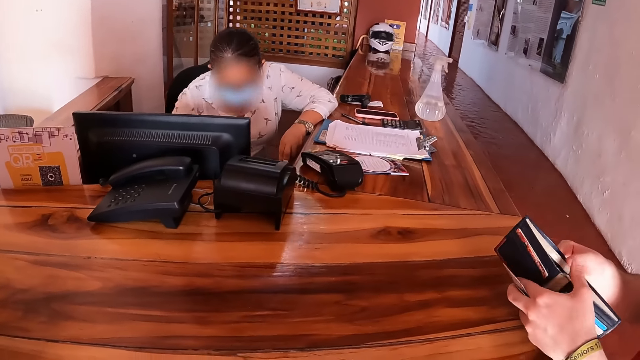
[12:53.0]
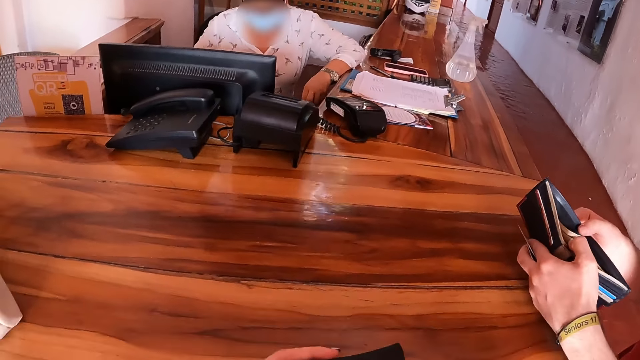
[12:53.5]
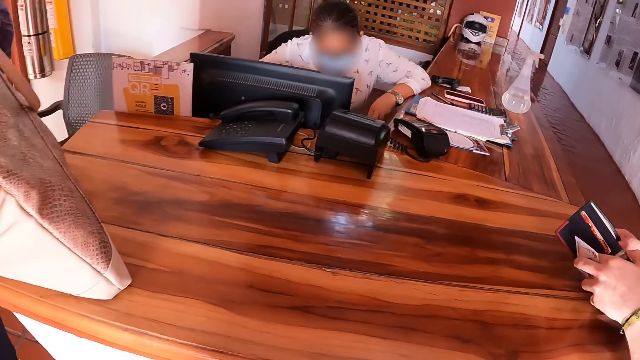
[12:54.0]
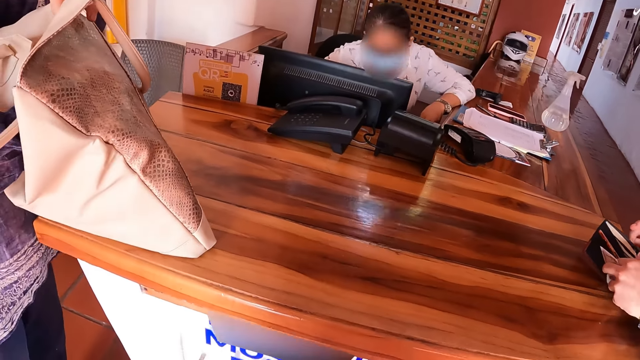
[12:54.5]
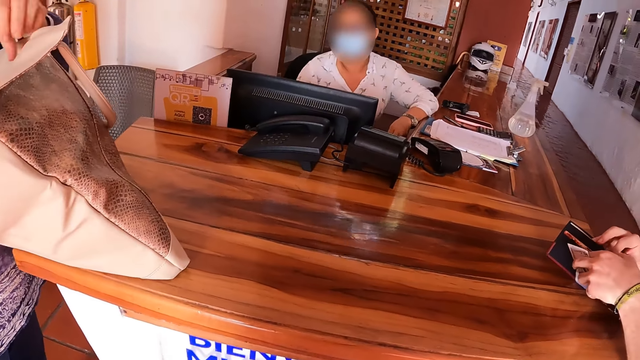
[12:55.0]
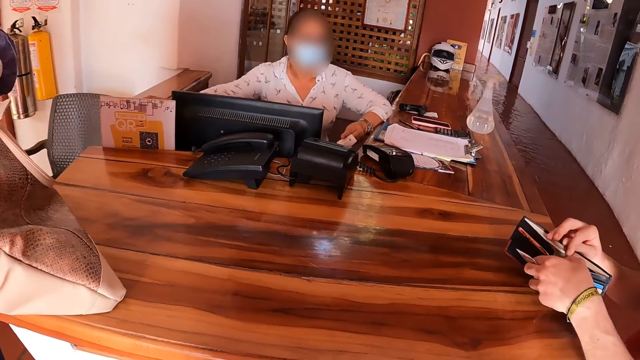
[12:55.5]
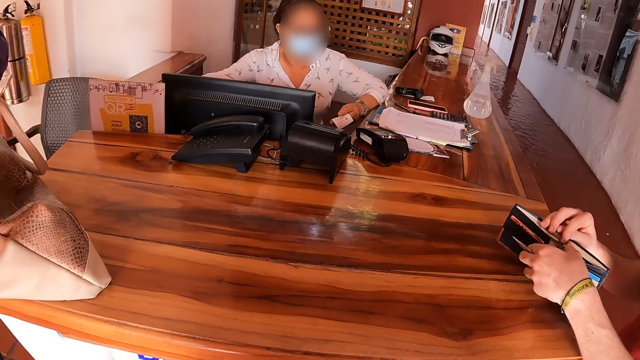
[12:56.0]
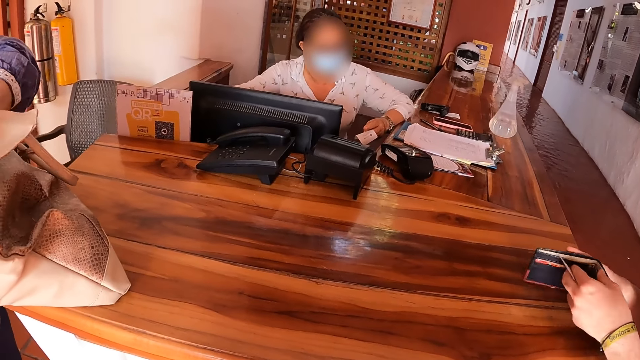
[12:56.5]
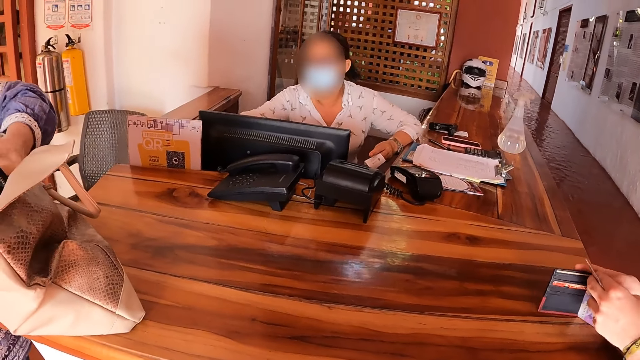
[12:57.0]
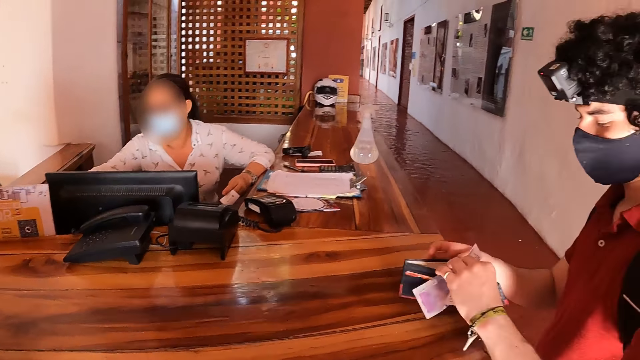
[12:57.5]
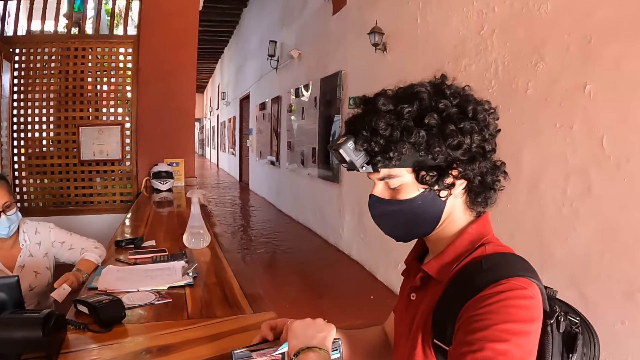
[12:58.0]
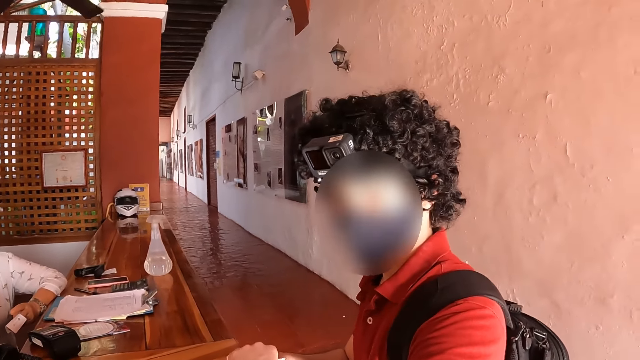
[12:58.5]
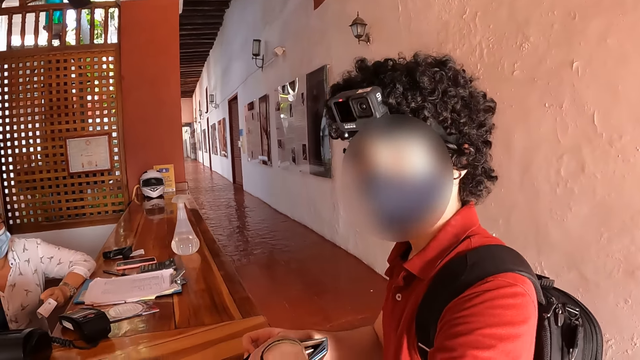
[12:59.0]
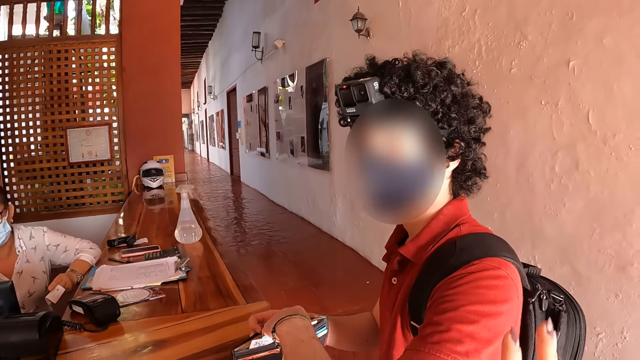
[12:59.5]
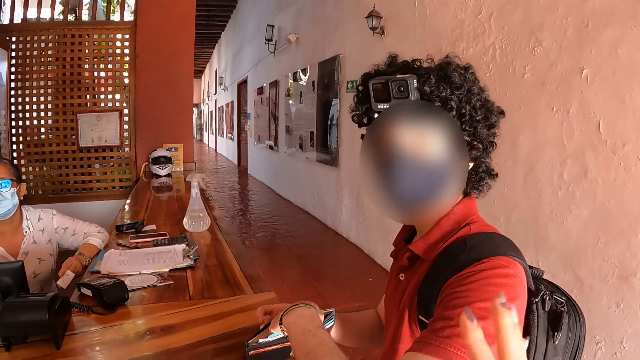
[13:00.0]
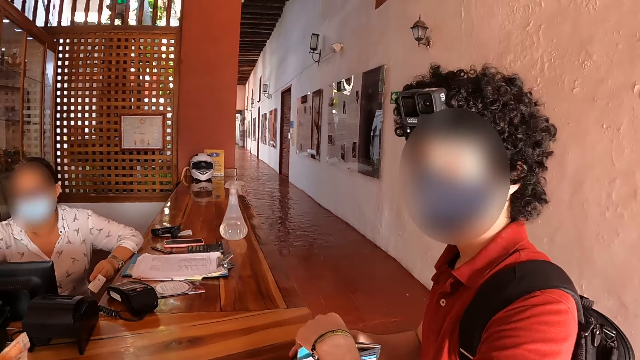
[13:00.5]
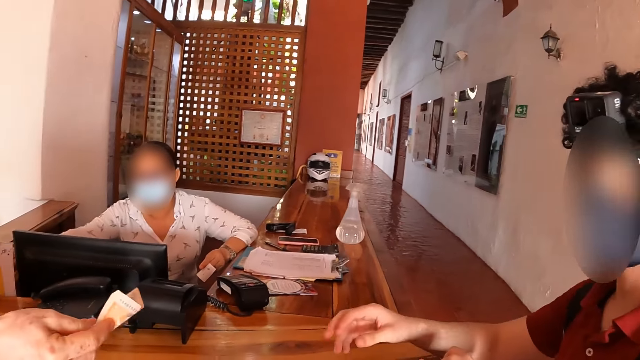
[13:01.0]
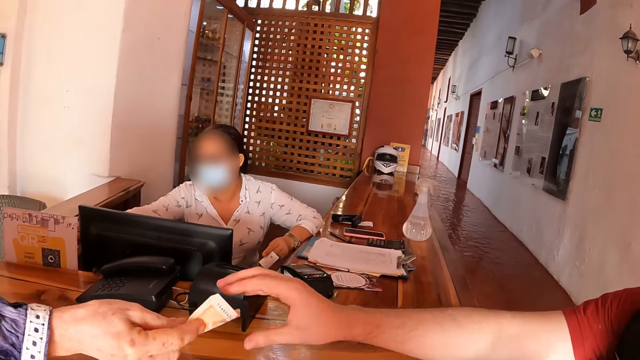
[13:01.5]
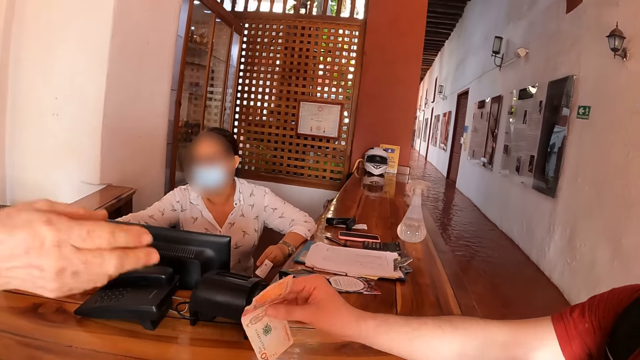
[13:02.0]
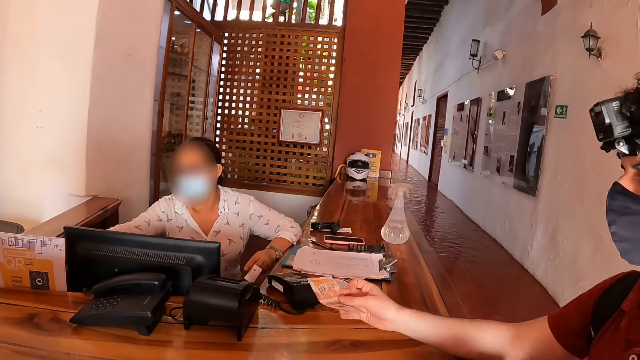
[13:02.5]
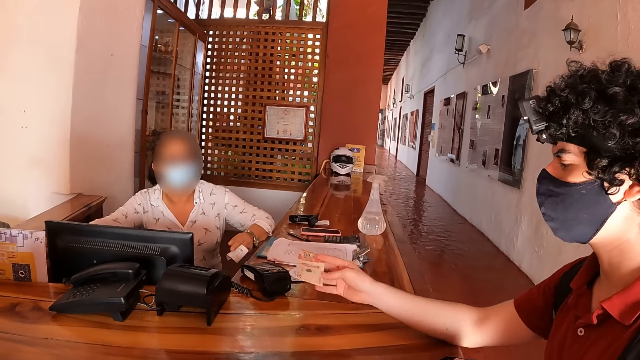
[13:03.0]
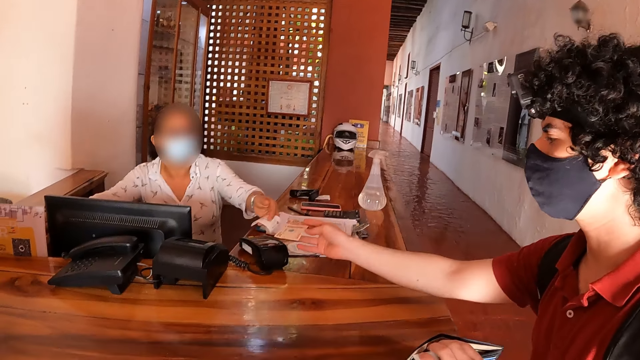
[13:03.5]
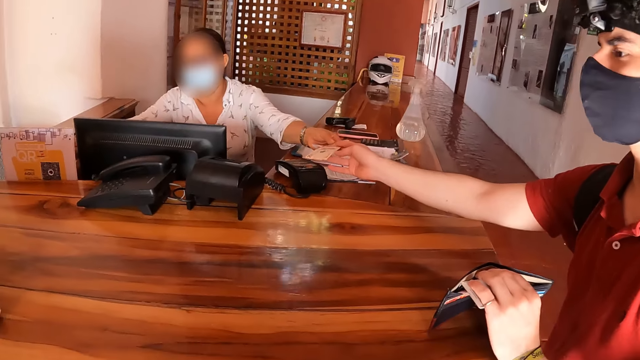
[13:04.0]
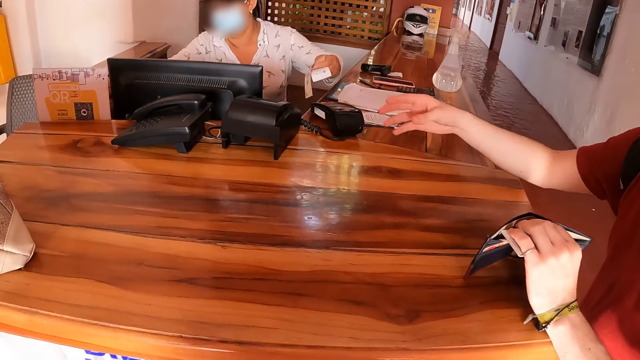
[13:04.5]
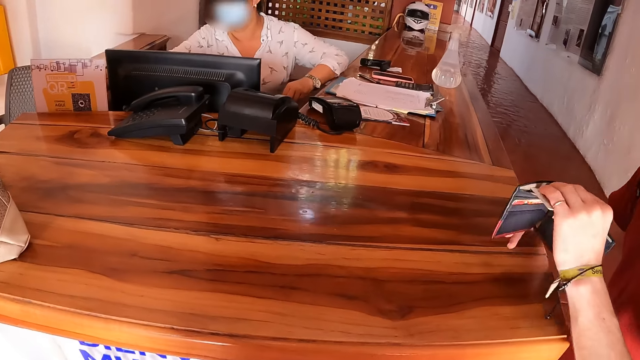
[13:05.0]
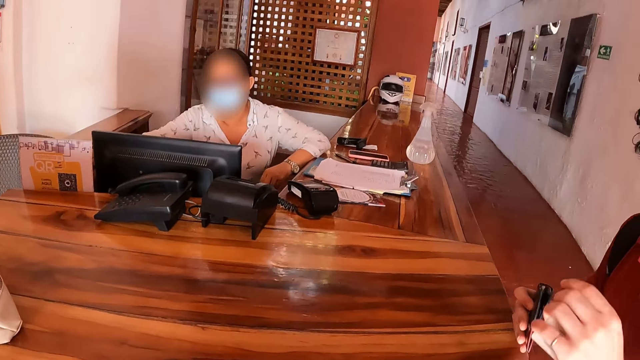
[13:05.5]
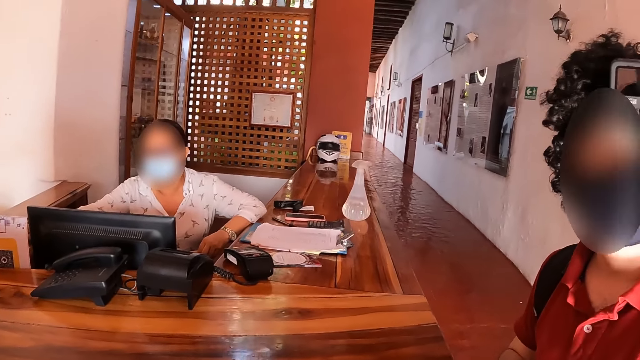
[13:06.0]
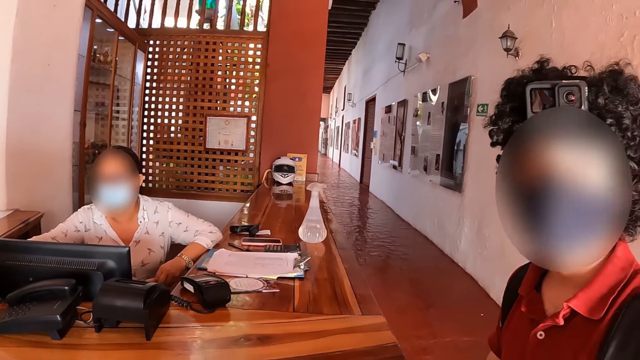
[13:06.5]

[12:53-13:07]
The camera wearer lifts their right hand. They converse with a person and lower their right hand. Another person gives the first person the money. The first person gives the receptionist the money.

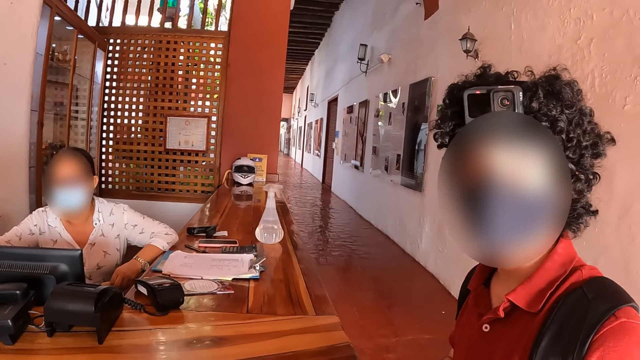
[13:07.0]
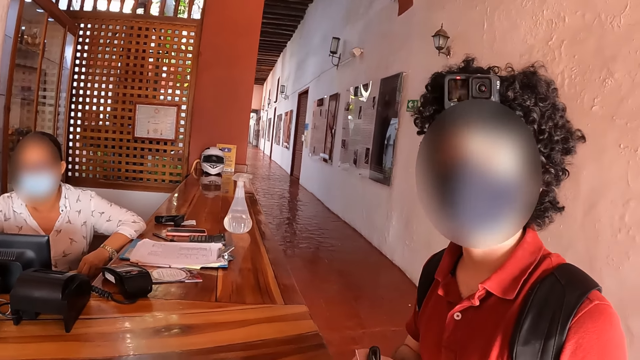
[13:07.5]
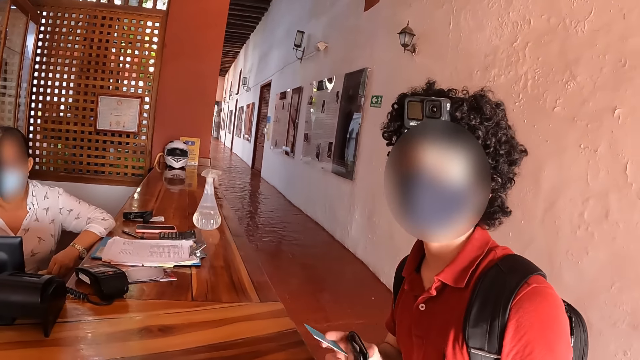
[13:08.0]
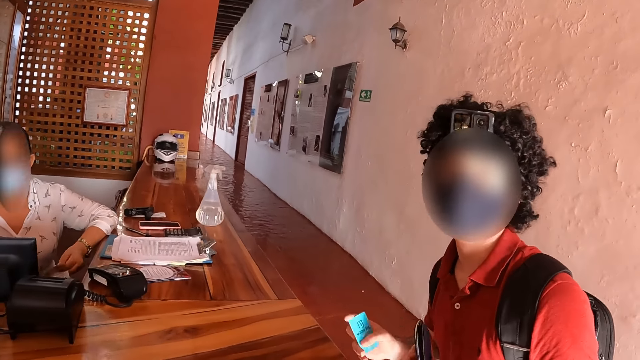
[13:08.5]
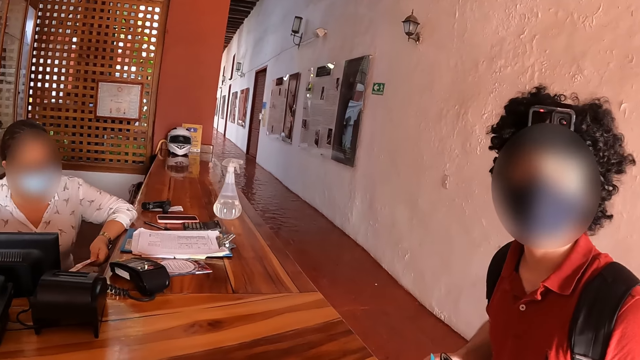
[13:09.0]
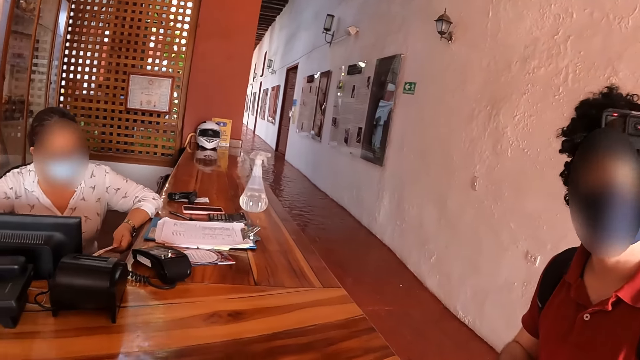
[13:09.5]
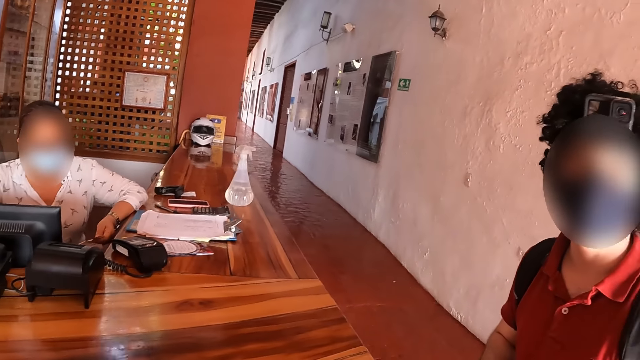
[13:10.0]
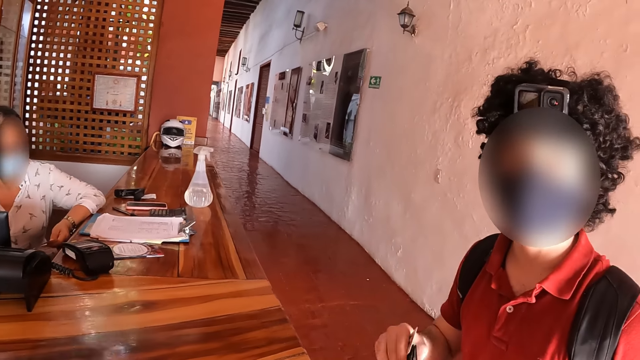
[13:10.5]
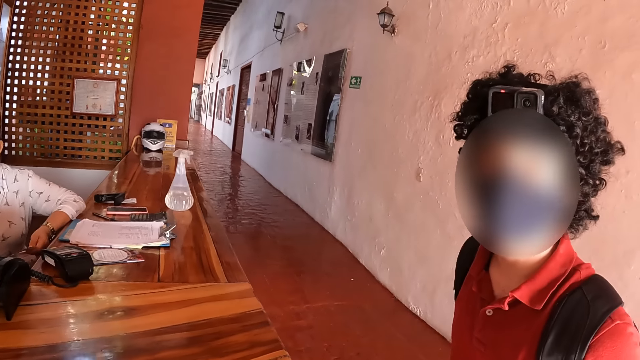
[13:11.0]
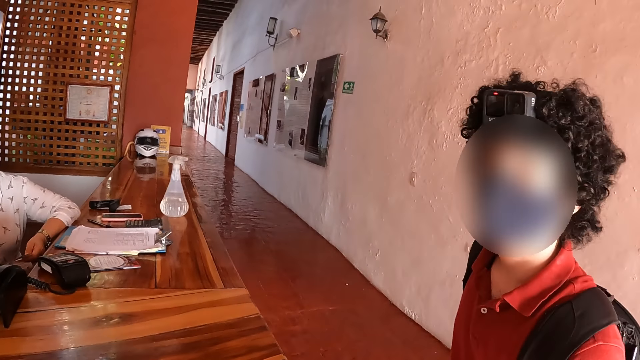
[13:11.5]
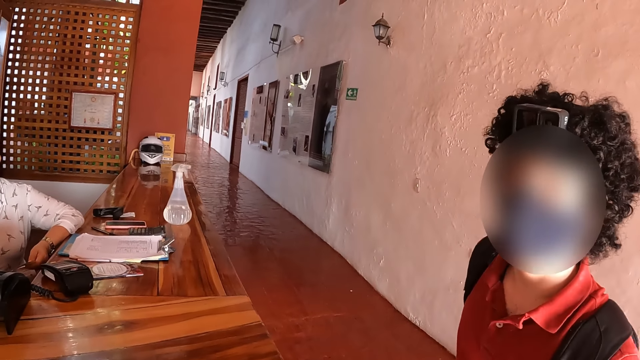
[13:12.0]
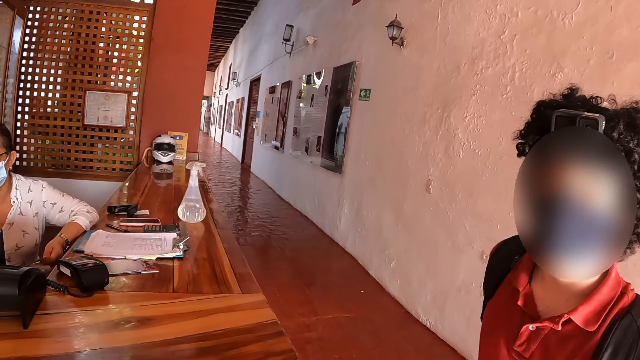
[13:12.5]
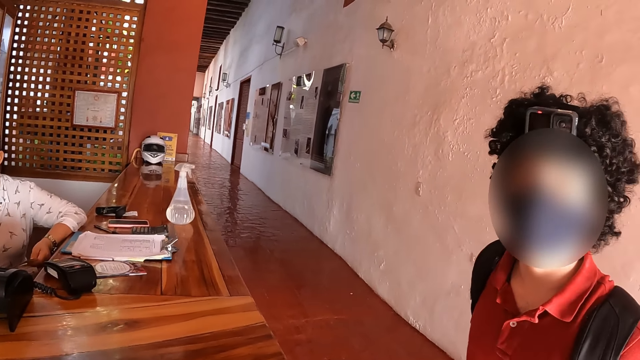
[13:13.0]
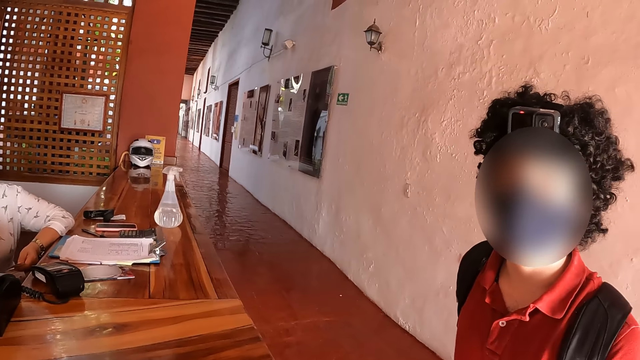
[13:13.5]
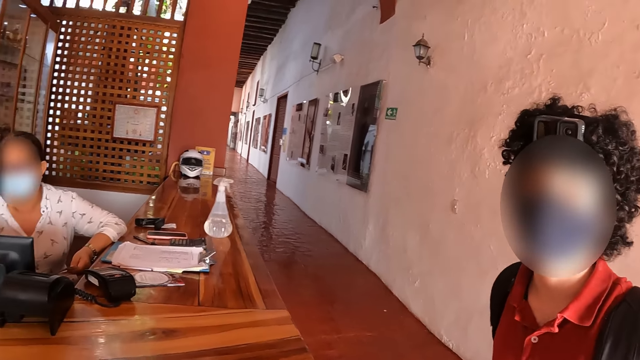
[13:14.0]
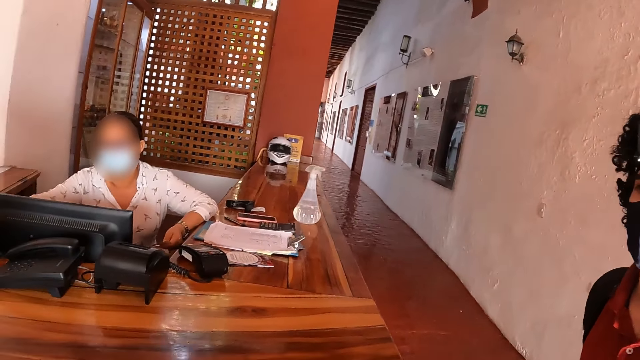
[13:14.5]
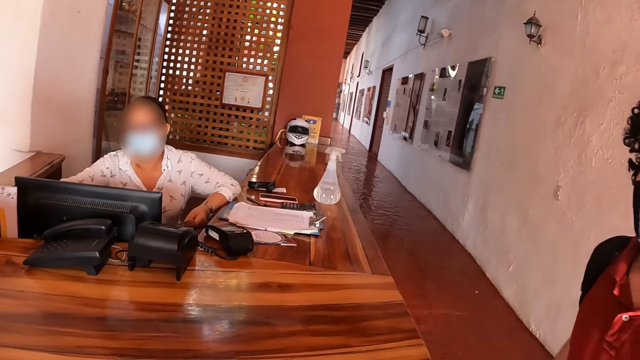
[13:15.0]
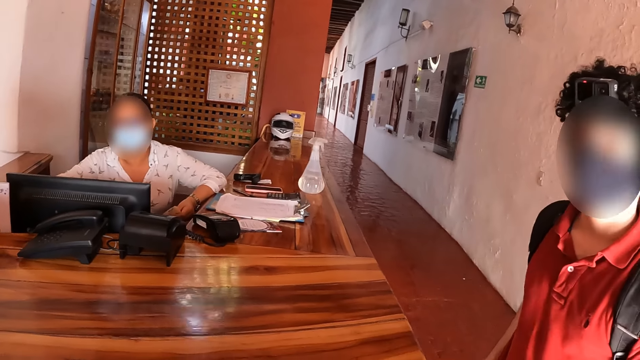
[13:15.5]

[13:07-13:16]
The camera wearer converses with a person.
